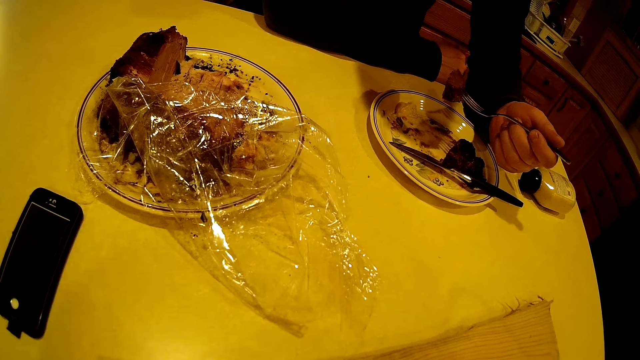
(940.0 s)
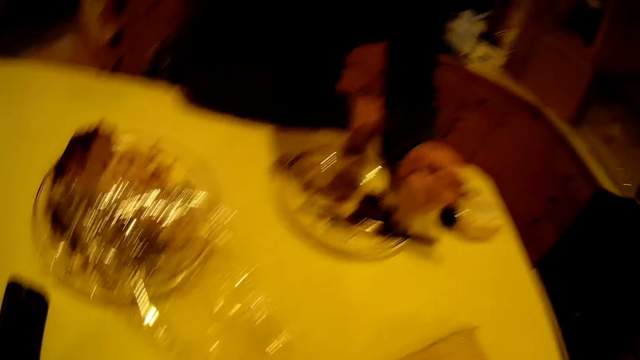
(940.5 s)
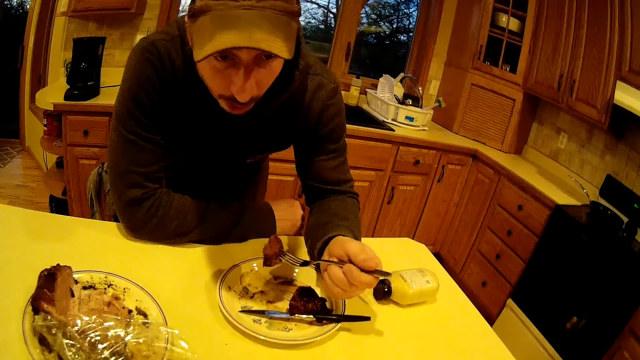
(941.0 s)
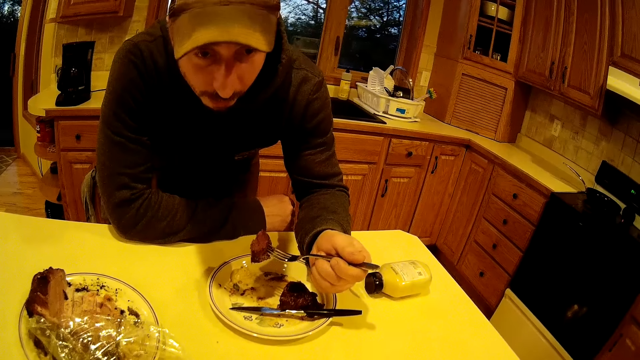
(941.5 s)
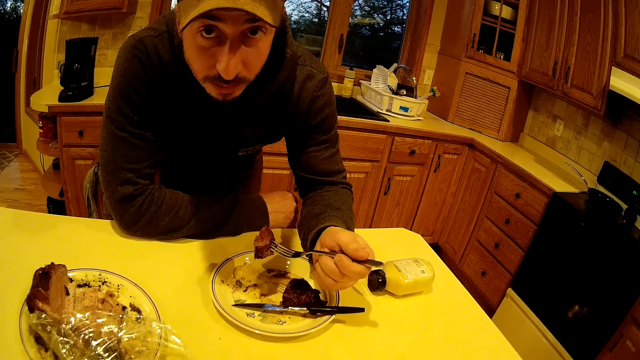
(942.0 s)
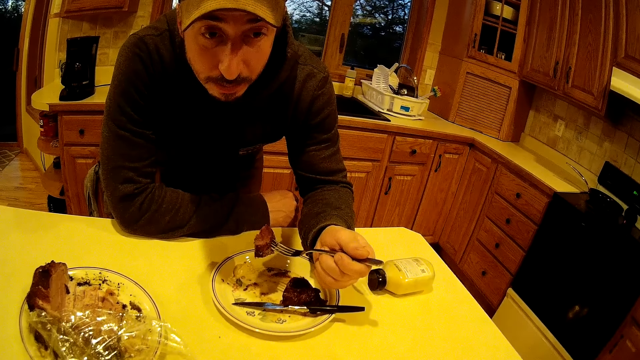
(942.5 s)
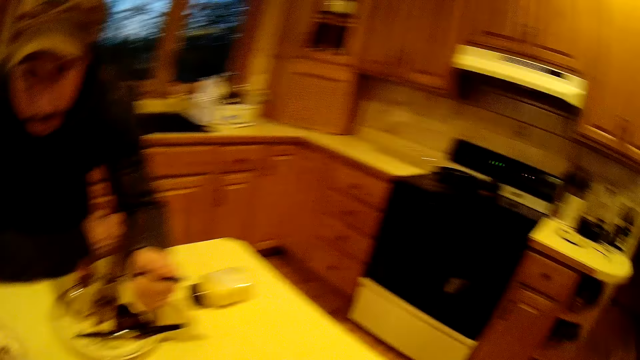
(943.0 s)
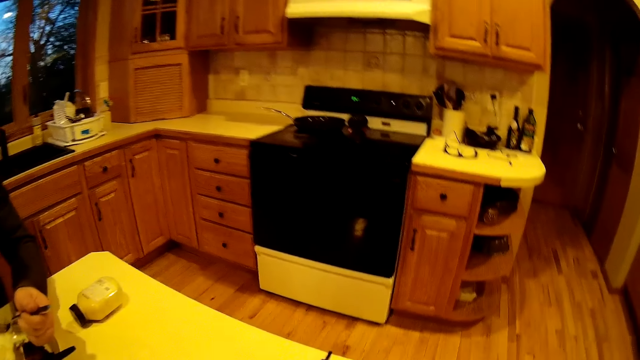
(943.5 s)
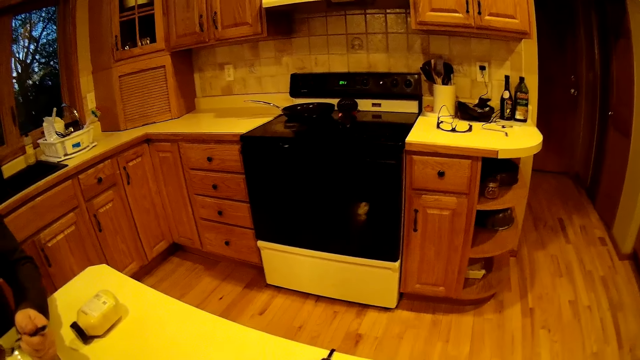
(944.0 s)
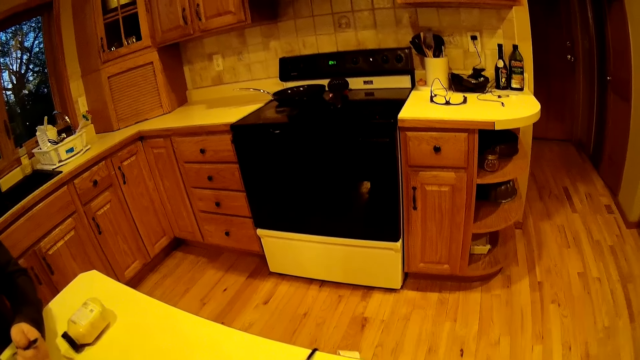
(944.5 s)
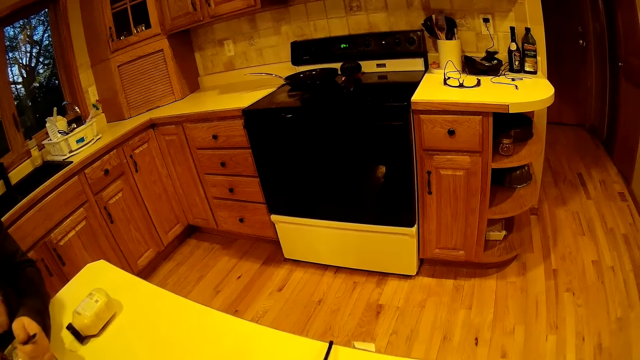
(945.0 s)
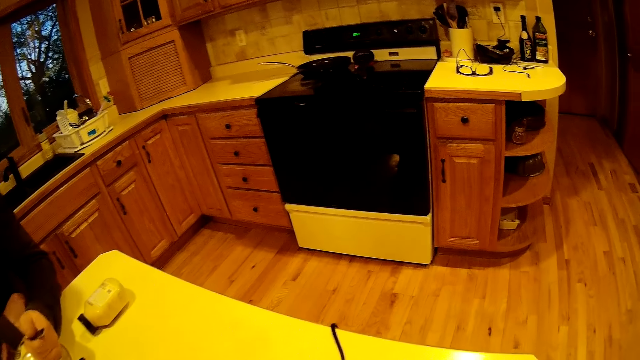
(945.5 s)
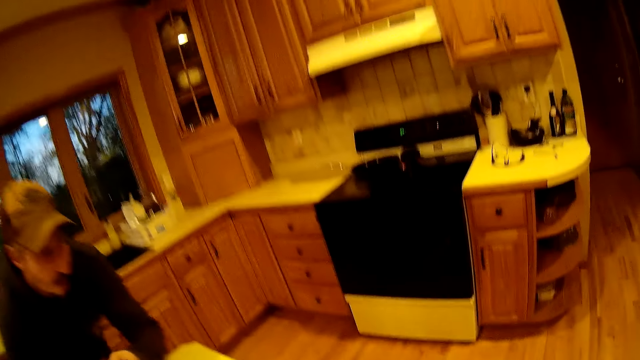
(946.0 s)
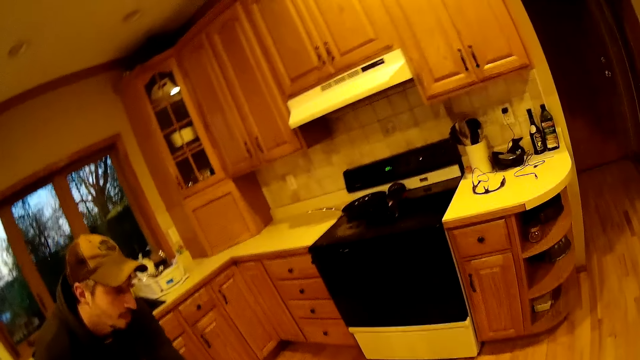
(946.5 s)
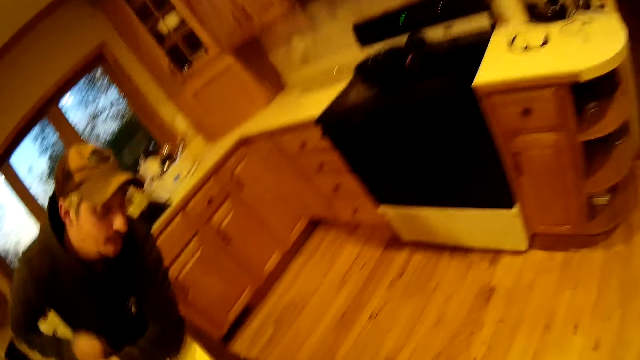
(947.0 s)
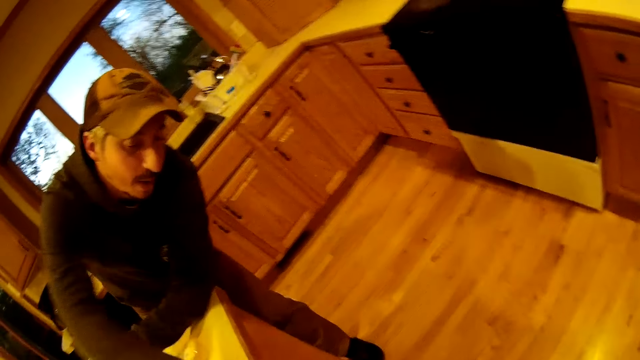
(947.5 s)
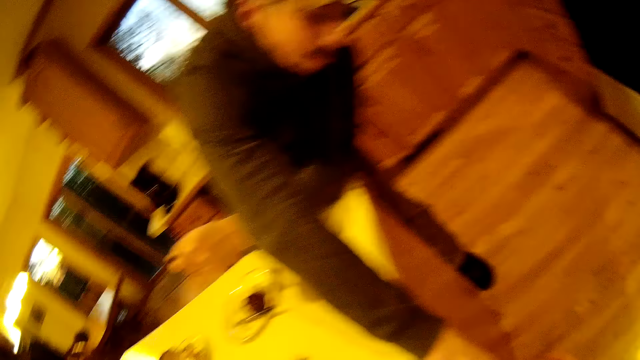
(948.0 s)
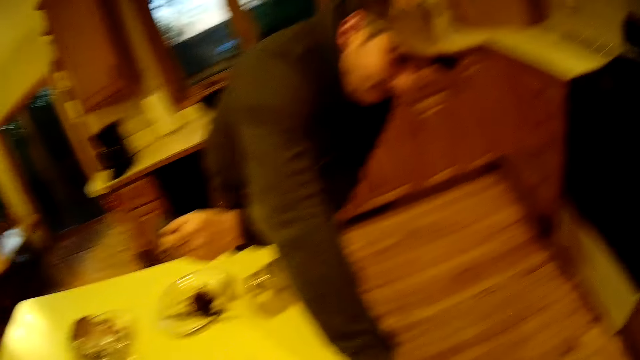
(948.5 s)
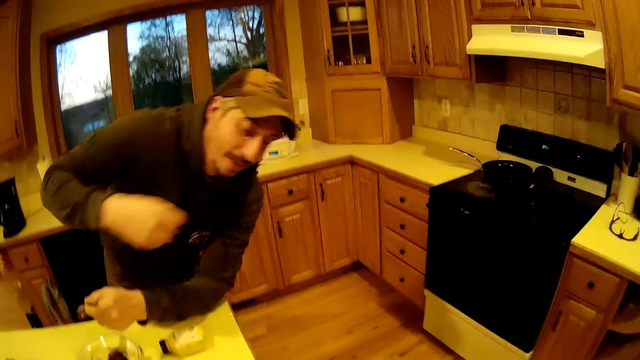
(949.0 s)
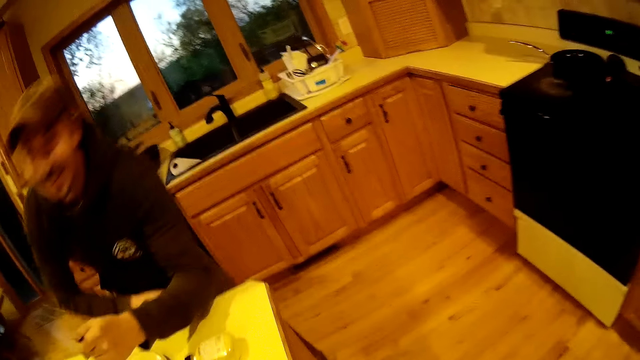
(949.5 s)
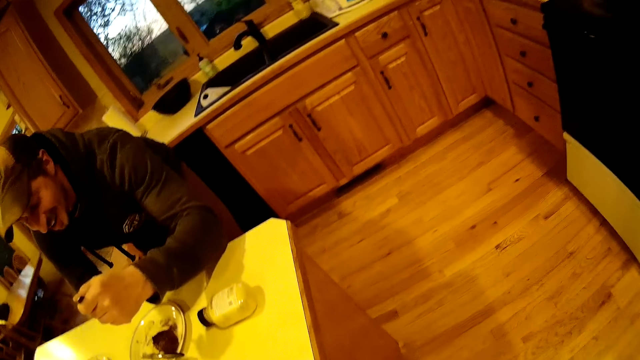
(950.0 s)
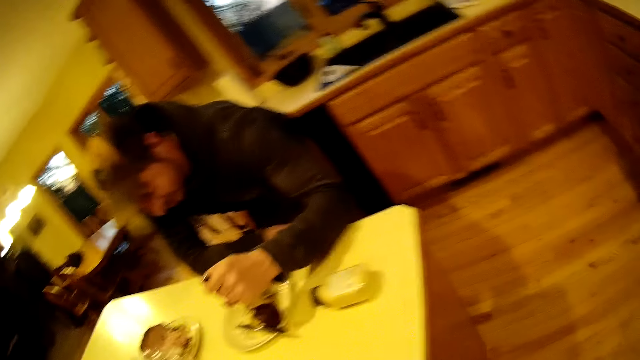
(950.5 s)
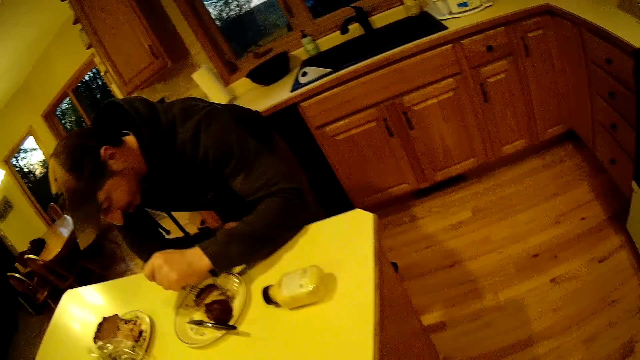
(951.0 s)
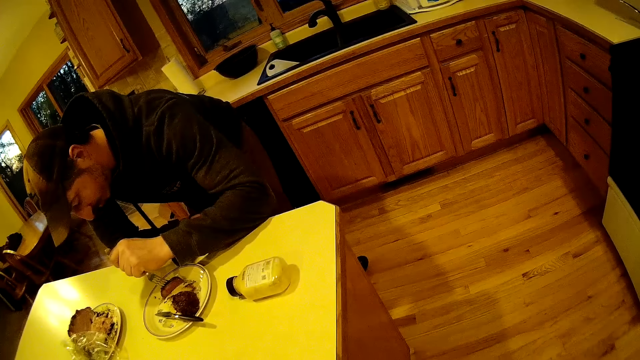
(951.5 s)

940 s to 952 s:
The camera wearer adjusts something. The man raises his right arm from the kitchen table. The man stretches his hand on the kitchen table. He adjusts his hand. The man leans on the kitchen table with his right arm.

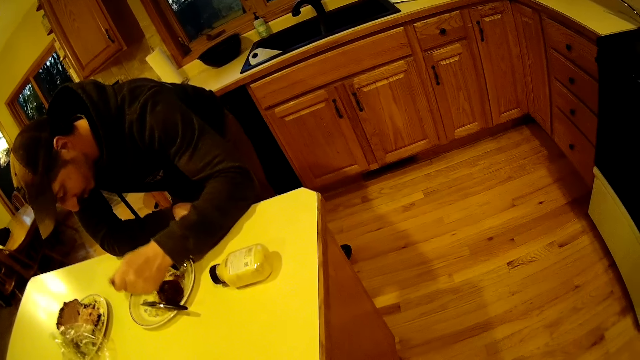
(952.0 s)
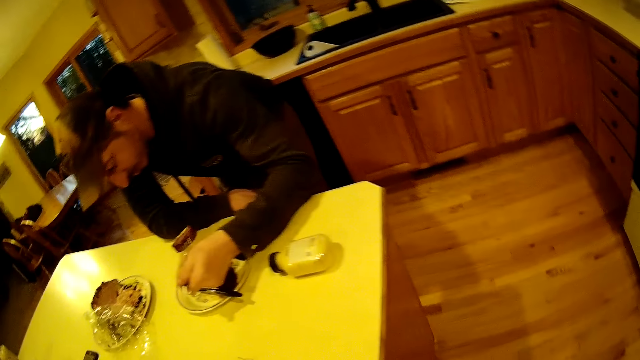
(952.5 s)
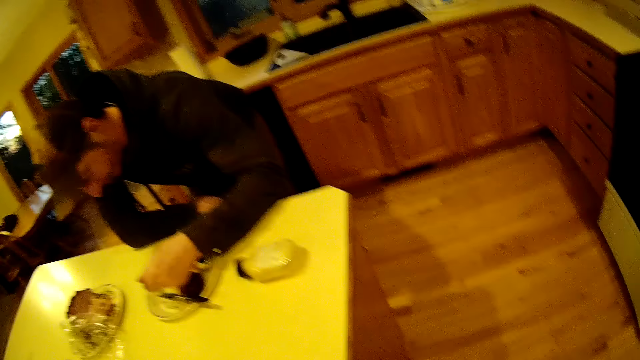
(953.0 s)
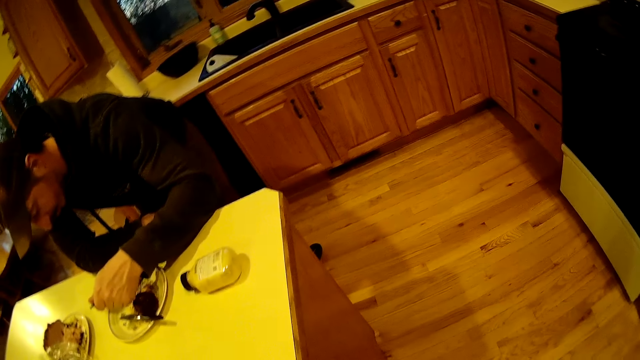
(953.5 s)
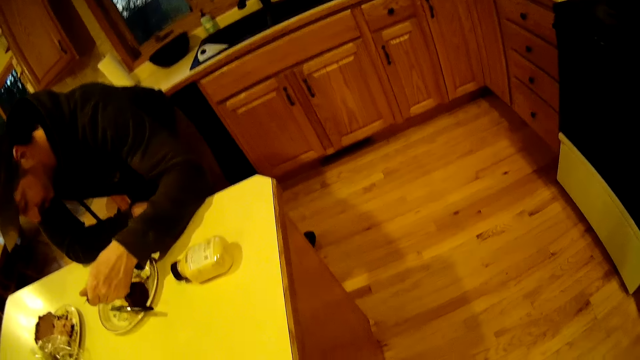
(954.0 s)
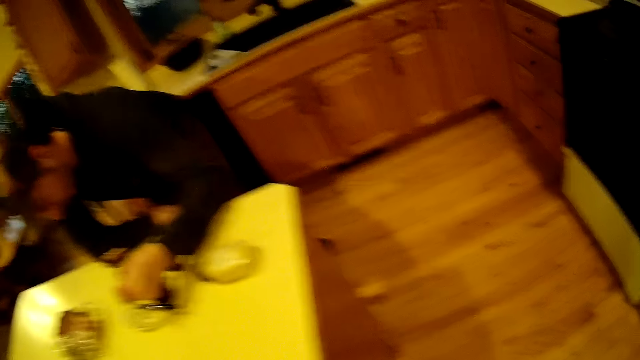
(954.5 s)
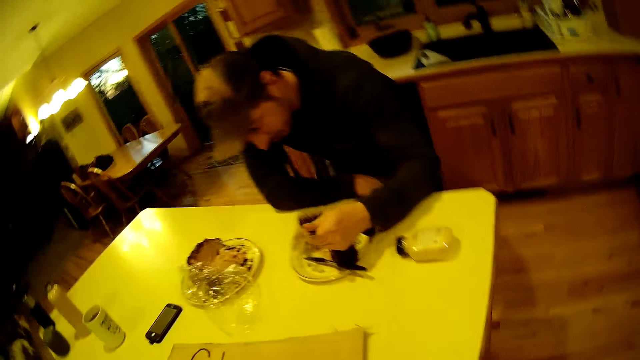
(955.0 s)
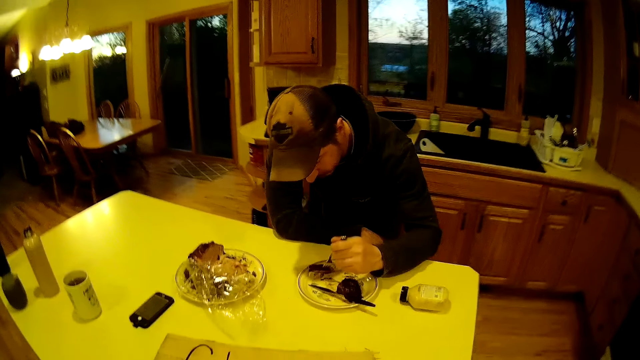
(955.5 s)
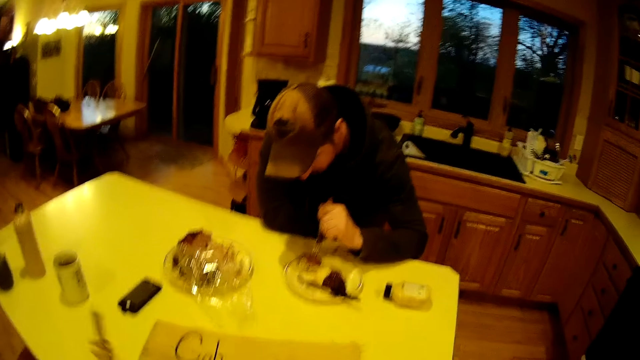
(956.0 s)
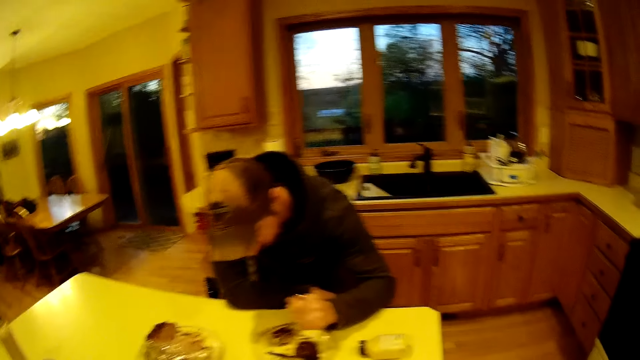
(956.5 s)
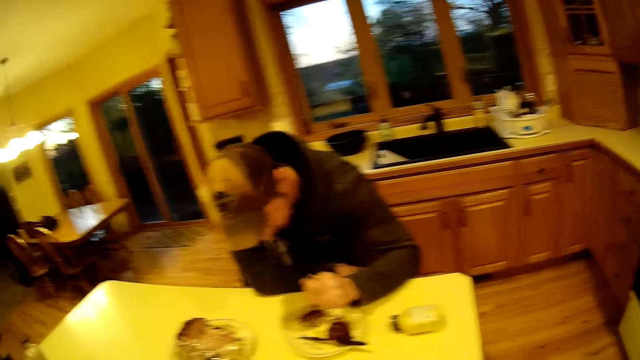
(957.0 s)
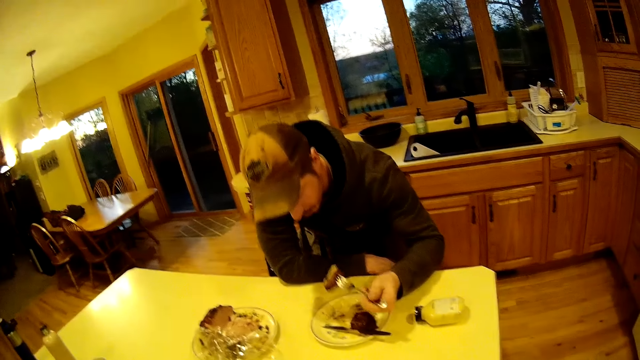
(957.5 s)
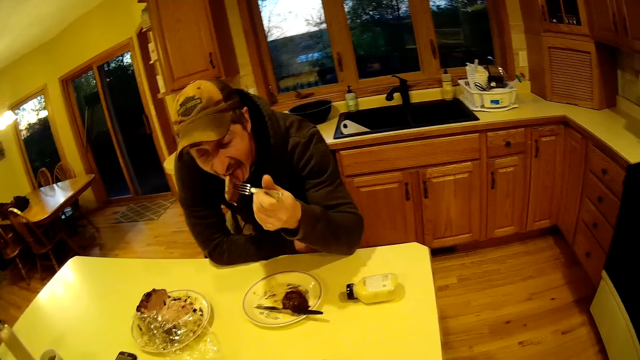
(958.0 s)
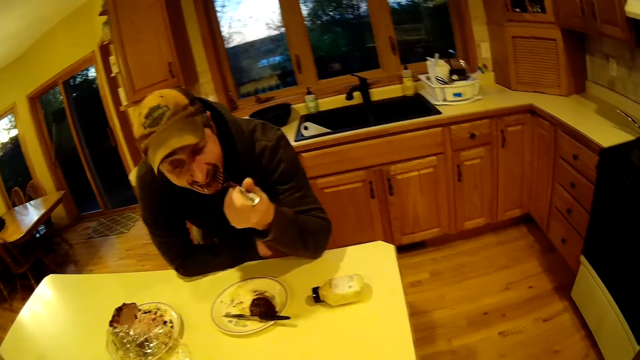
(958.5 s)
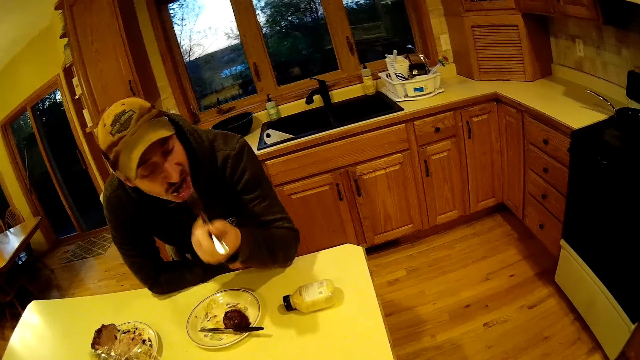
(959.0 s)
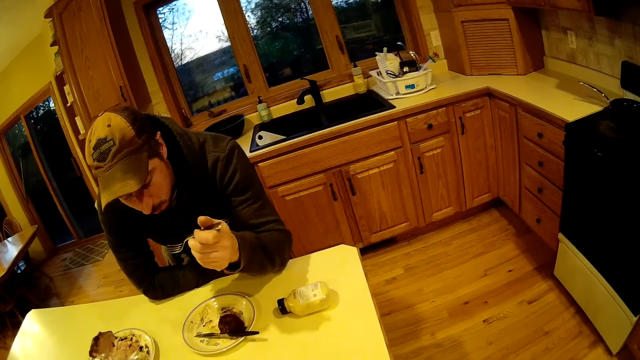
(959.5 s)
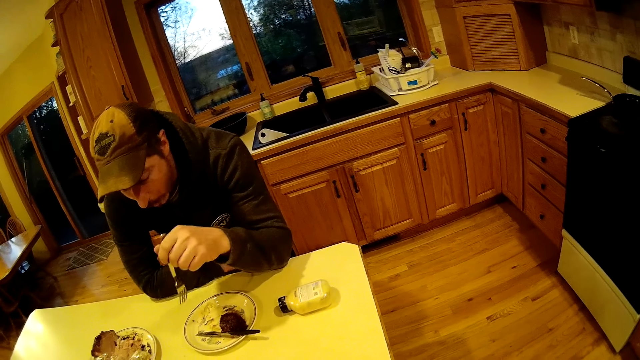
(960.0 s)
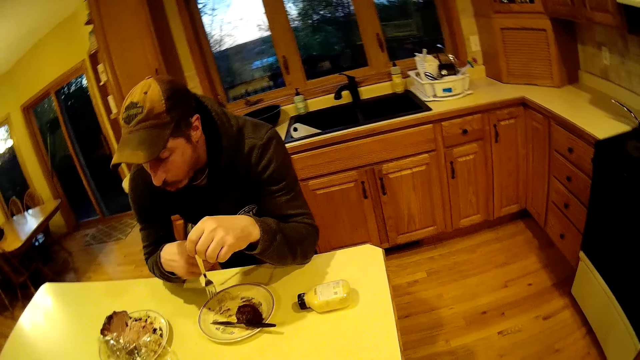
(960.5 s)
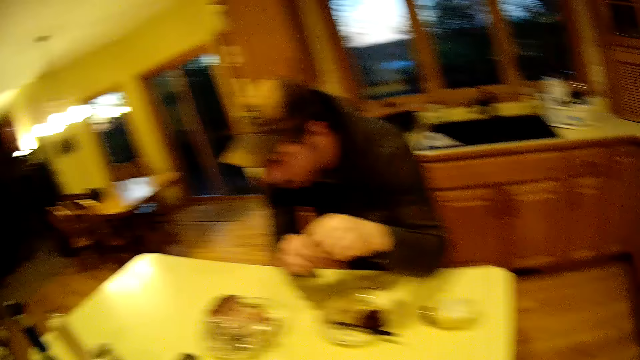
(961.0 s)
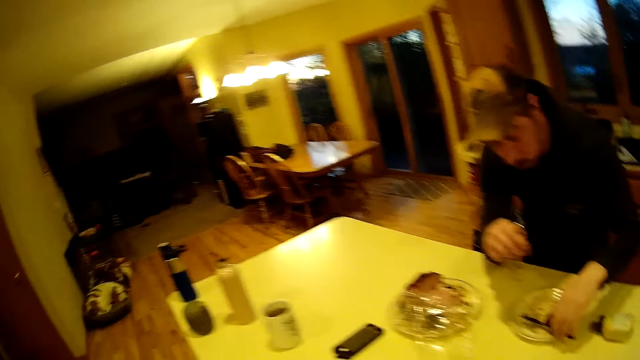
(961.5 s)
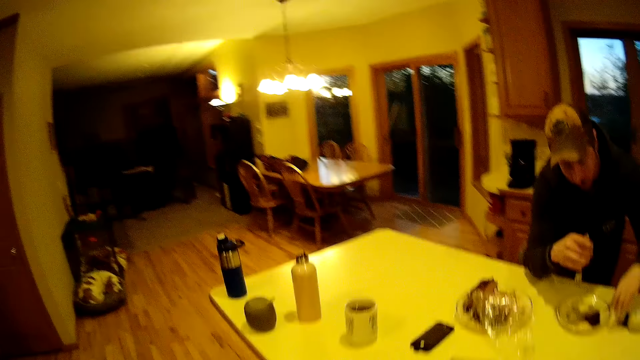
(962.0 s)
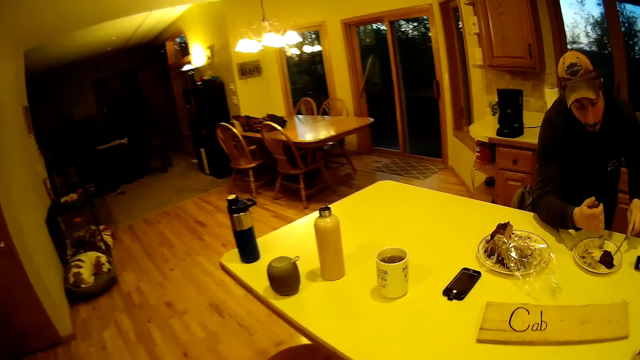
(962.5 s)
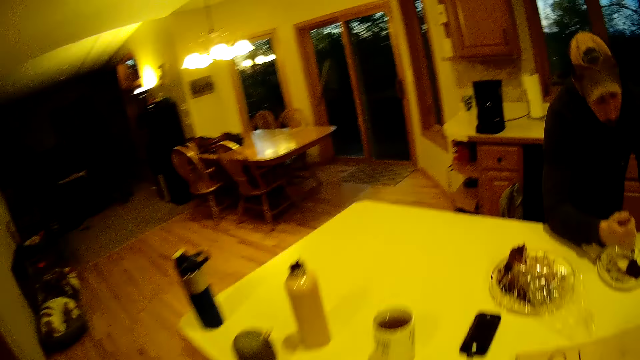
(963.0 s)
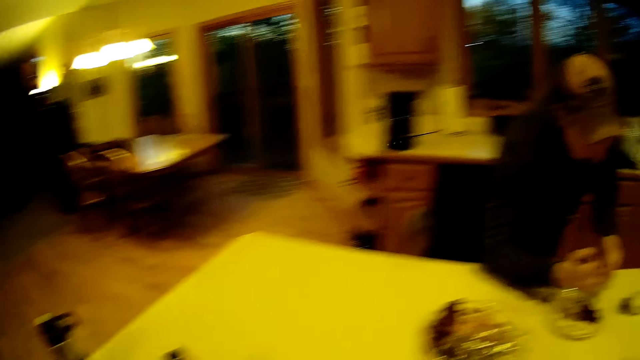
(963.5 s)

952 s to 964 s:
The man lifts a meat piece with the fork. The camera wearer adjusts a pen. The man eats the piece of meat. The camera wearer converses with the man. The man picks up the knife with his left hand.
